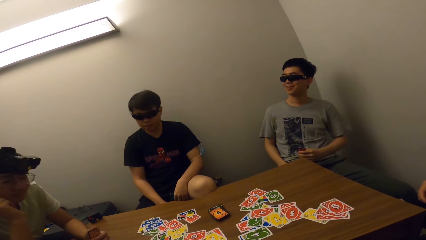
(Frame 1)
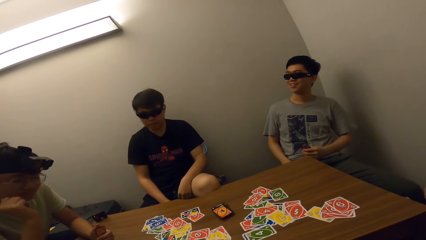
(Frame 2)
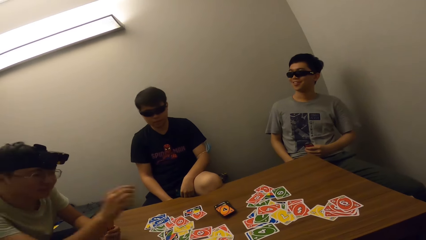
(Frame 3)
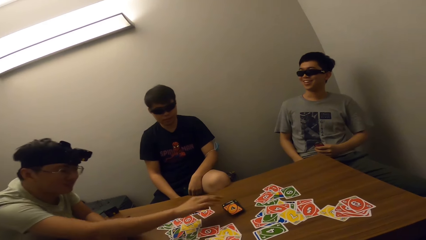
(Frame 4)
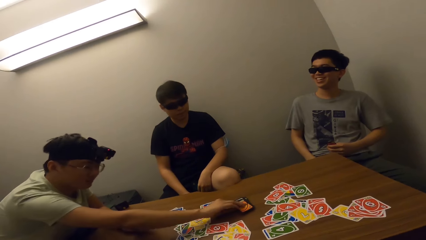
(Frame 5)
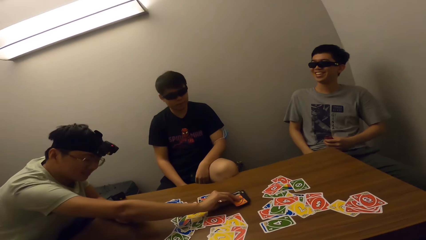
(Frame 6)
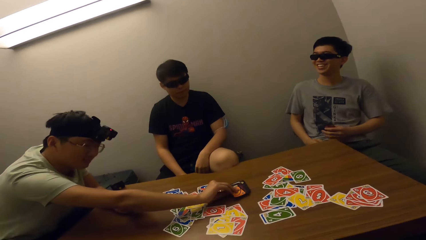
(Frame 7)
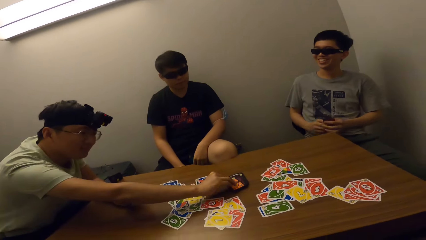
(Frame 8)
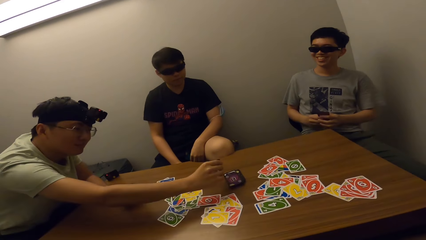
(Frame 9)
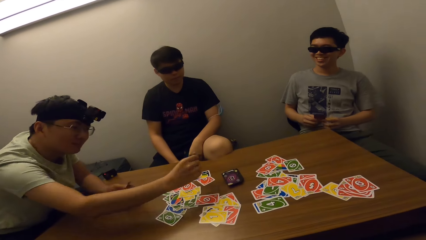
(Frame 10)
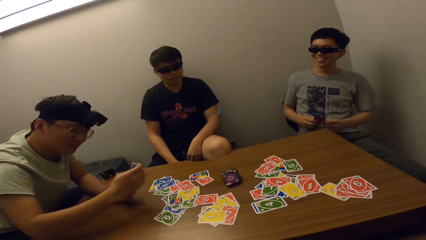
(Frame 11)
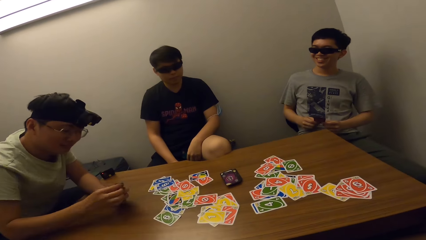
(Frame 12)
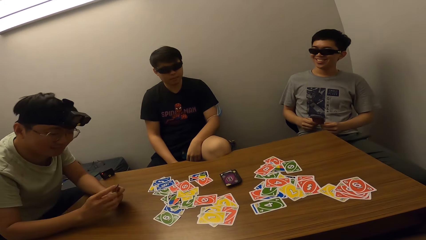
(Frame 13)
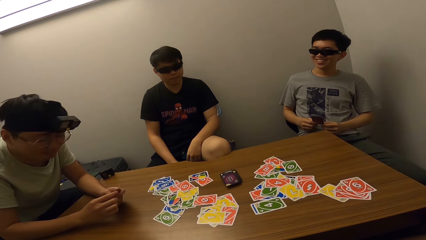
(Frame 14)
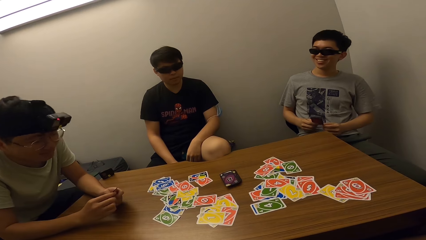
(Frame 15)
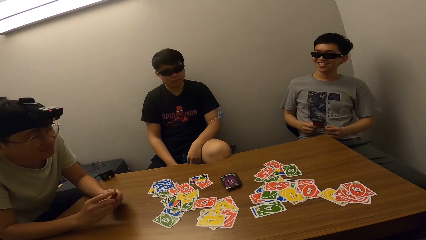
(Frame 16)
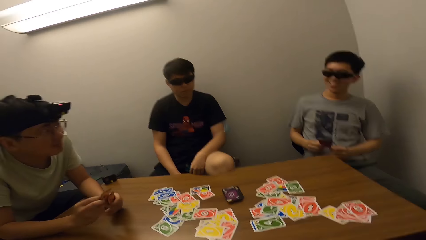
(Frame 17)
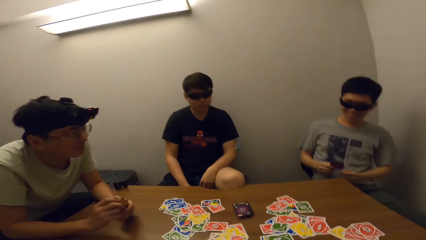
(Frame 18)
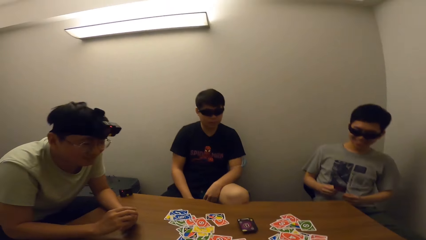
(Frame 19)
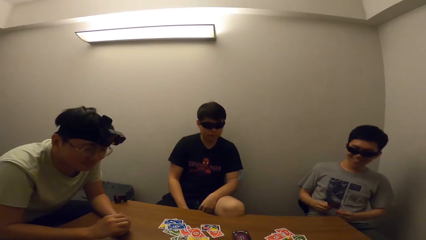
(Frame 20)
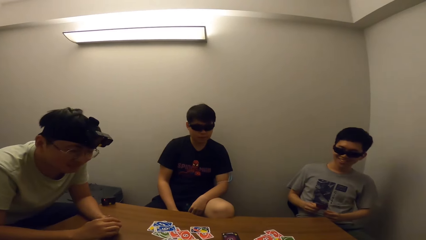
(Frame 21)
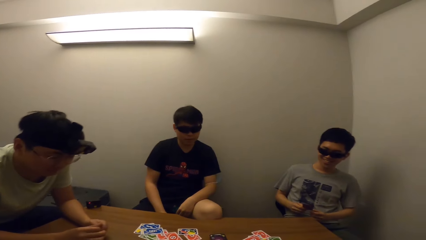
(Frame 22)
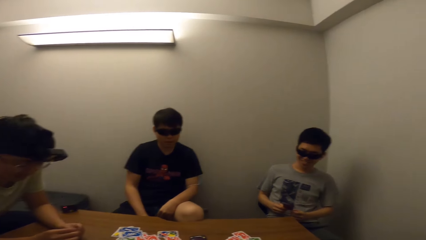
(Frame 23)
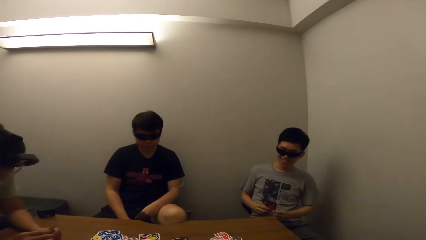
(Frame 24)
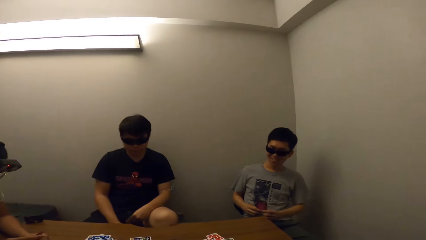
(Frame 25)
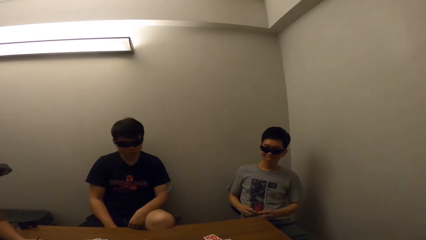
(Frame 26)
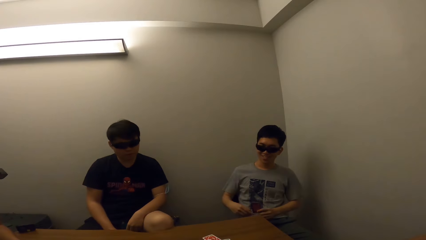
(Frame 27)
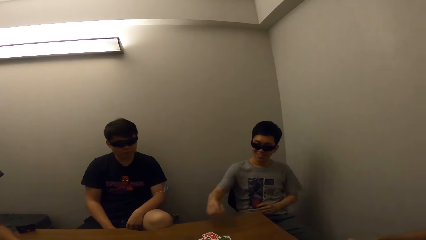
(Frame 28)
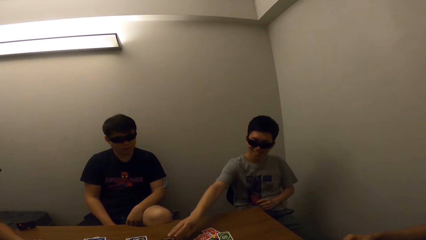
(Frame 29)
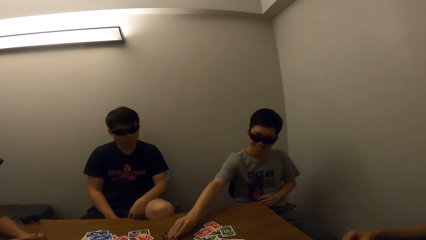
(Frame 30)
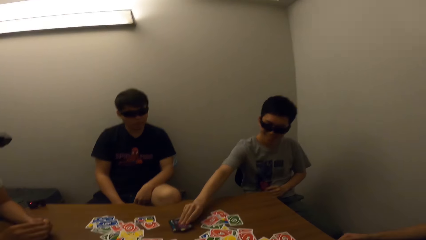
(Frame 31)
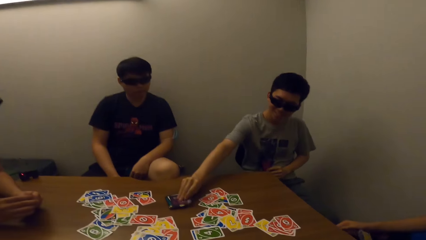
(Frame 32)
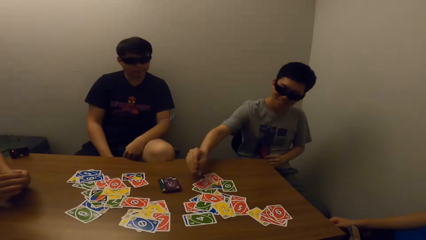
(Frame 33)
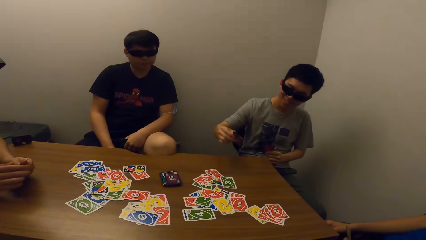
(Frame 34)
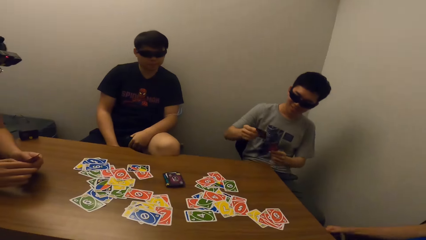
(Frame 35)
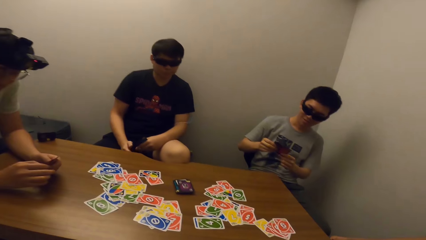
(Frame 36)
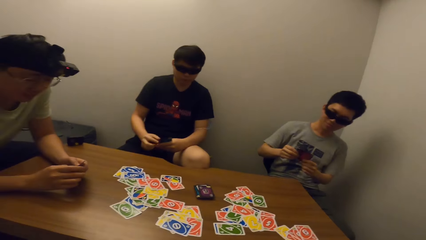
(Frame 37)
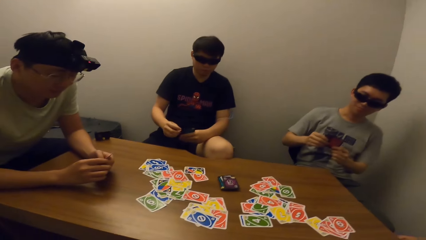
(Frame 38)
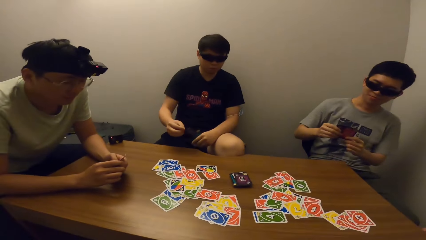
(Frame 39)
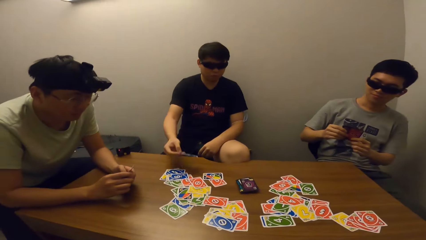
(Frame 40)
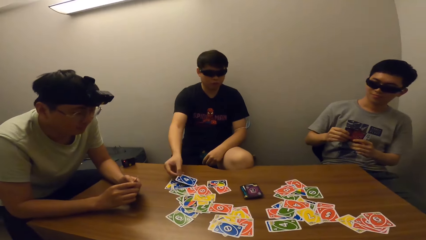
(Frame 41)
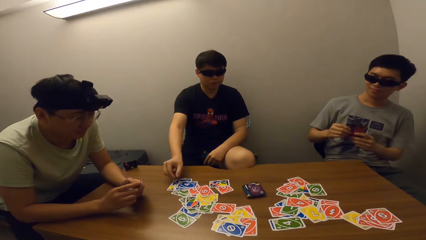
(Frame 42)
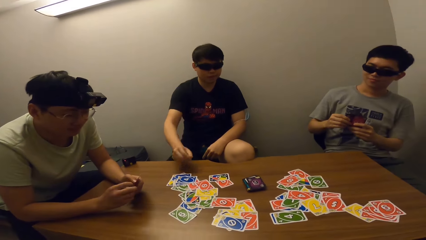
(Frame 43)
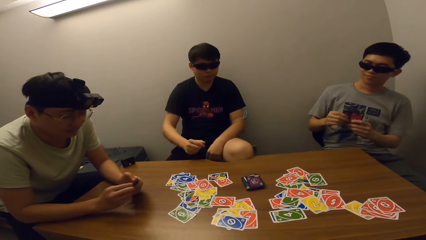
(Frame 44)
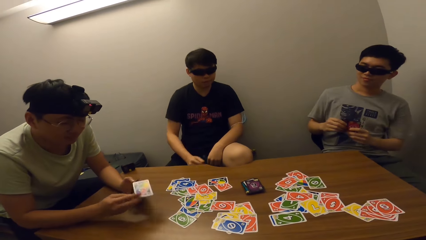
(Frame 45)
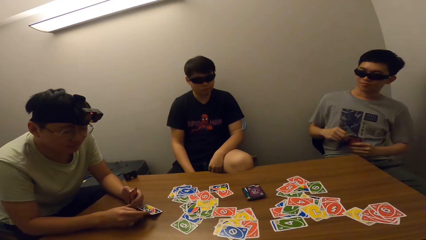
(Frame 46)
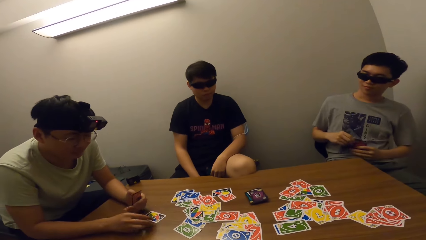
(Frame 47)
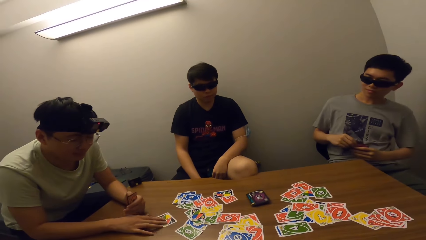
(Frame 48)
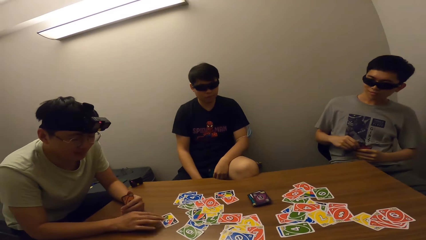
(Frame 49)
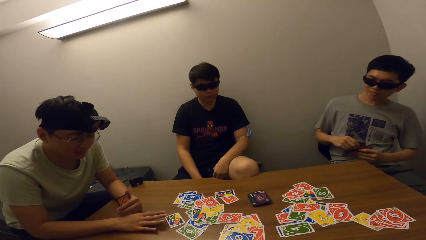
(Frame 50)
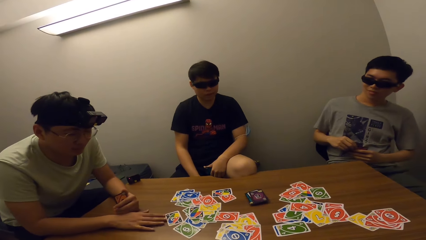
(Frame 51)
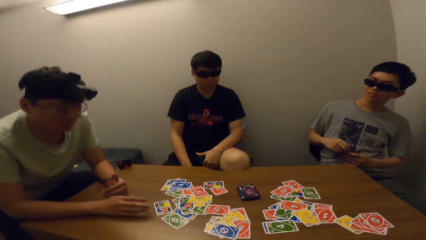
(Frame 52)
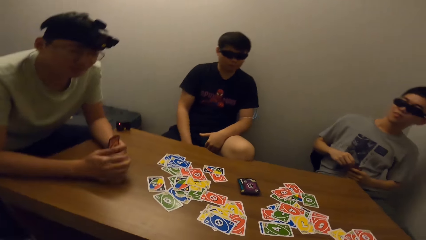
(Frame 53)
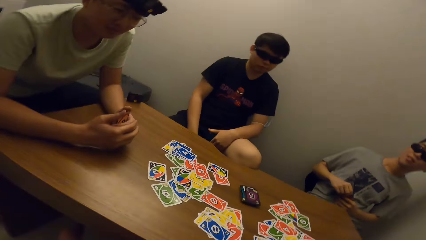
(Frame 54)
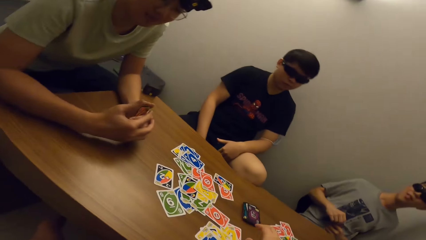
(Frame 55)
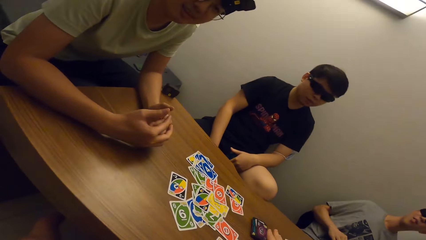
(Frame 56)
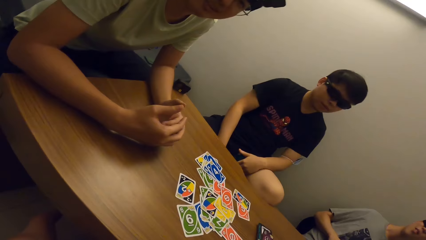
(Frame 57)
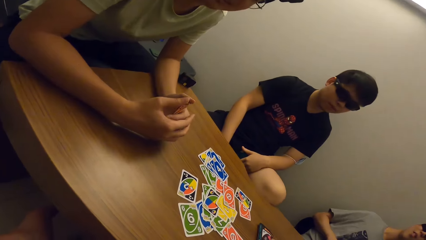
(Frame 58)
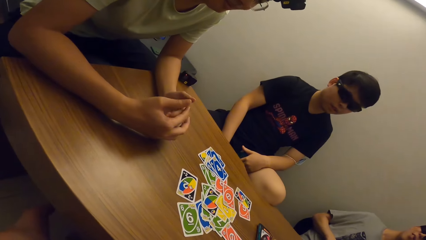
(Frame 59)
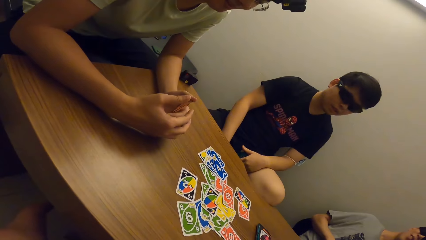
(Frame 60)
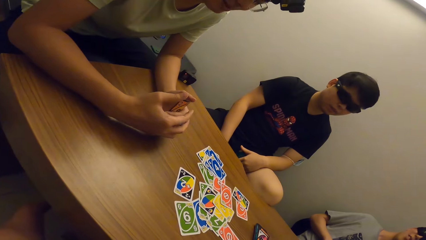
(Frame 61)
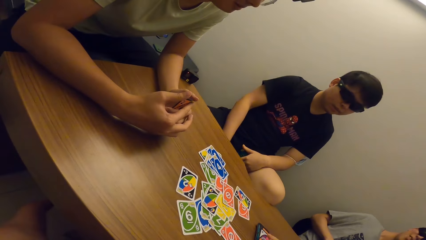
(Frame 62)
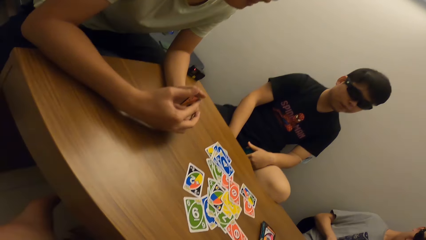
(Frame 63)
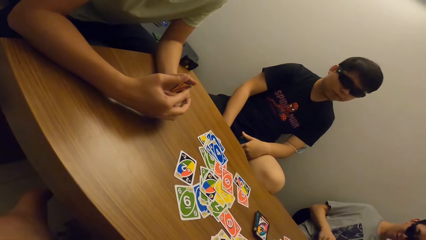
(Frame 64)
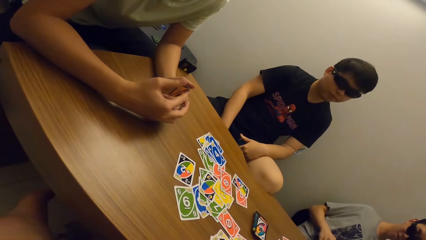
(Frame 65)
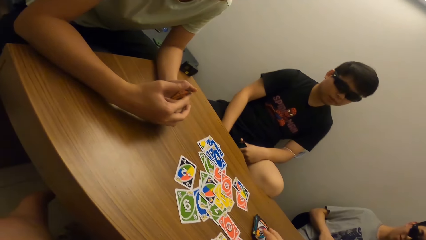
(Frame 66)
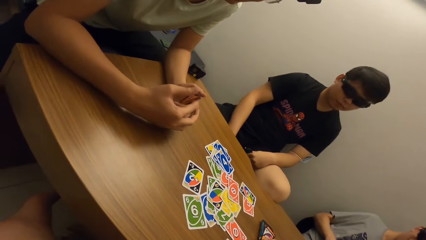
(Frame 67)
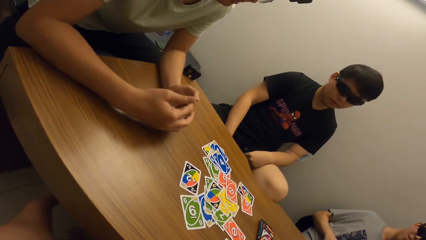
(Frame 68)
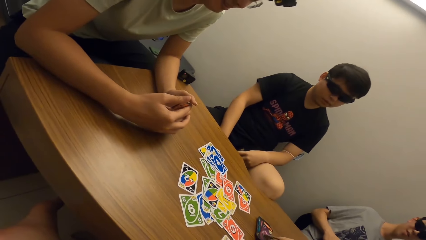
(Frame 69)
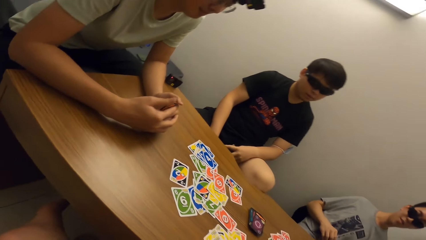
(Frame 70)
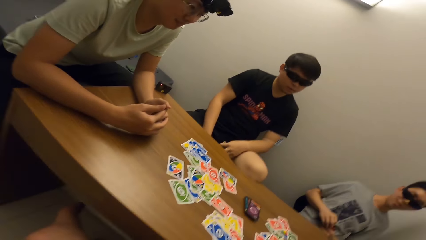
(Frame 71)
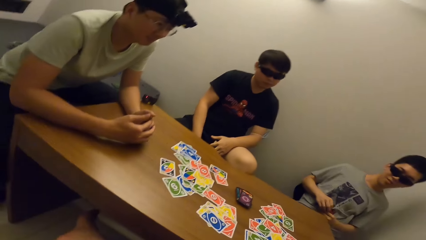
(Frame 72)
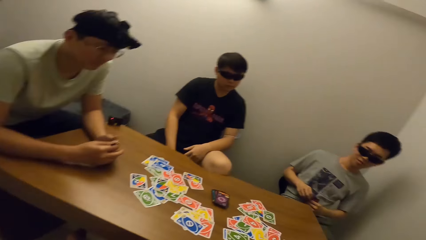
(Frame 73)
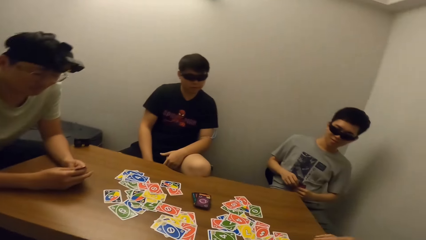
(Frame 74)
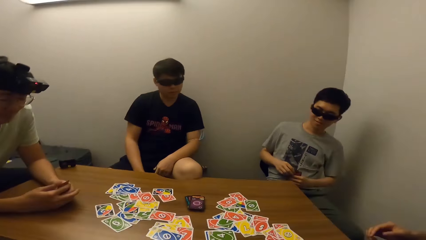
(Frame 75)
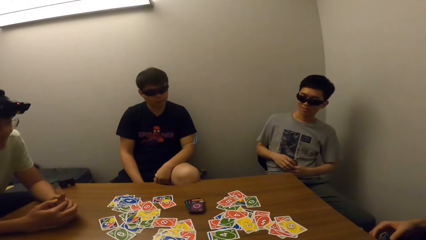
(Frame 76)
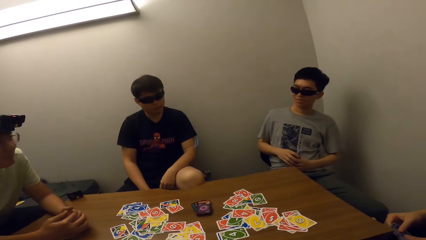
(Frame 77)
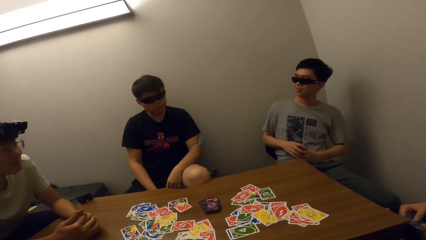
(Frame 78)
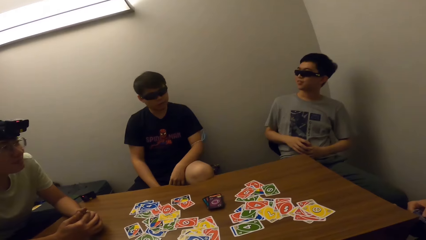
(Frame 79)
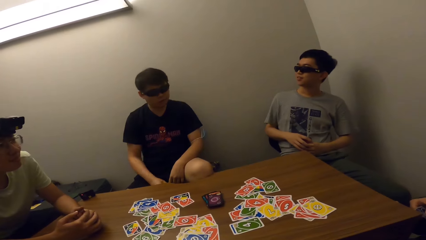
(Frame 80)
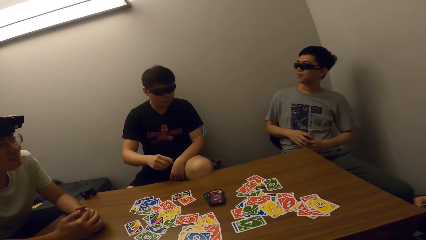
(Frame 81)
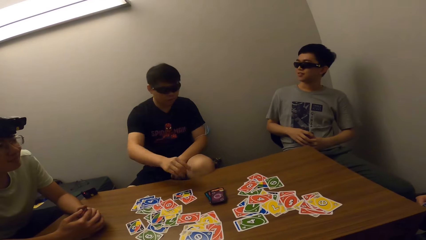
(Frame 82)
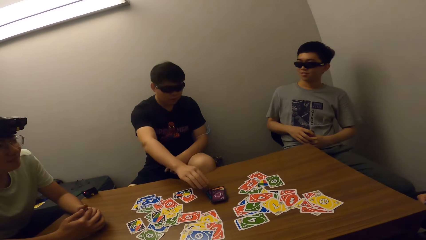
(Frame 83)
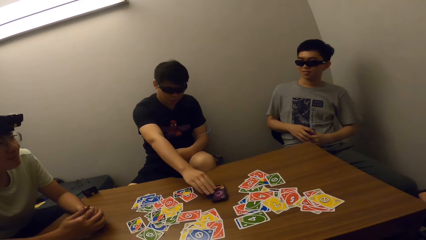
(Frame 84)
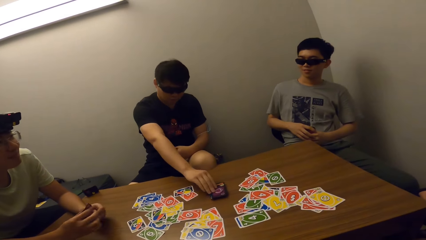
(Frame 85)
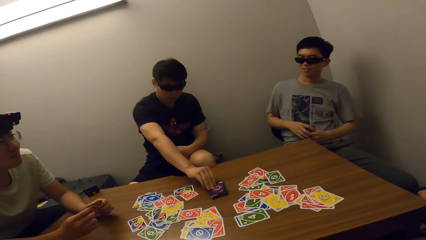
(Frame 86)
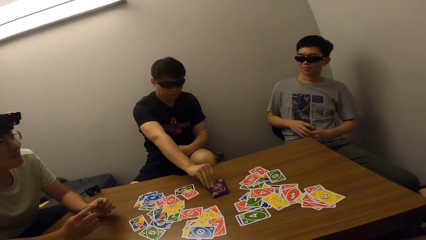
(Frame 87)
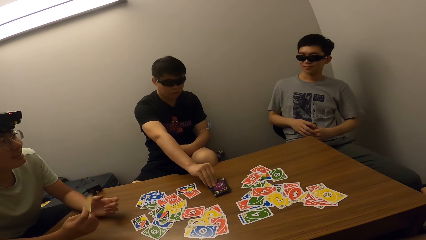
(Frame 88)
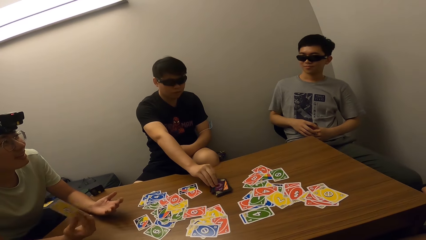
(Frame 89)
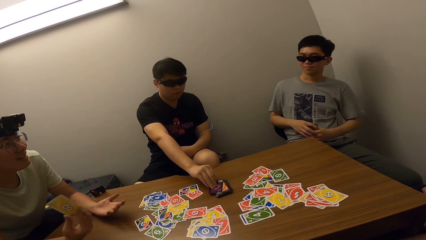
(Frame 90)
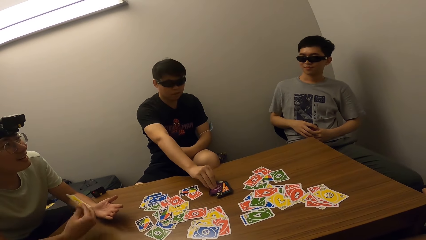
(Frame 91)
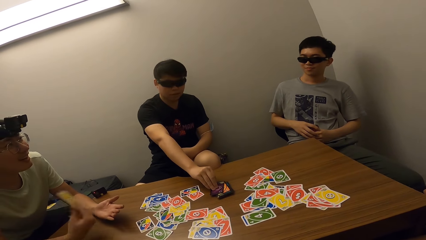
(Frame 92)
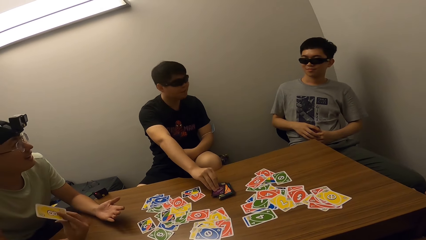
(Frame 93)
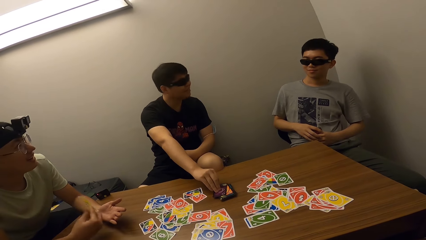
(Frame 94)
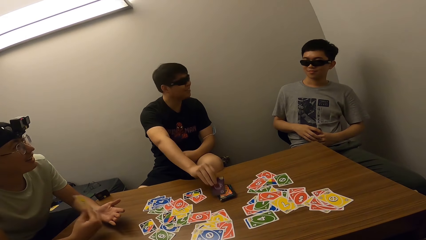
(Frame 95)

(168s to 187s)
A man looks at the card. The man picks a card from the deck. A boy picks a card from the deck. The boy picks a card from the deck again. Another man places a card on the table. The first man places a card on the table. The camera wearer picks a card. The second man picks a card from the deck.
